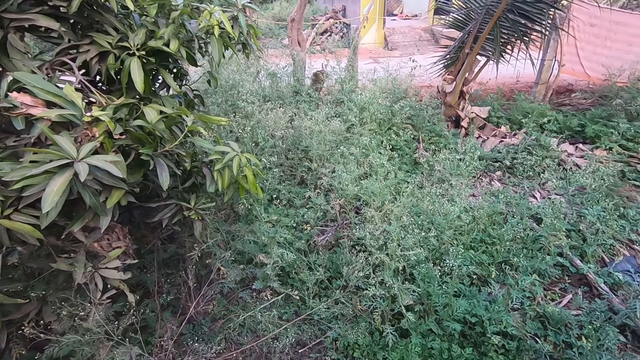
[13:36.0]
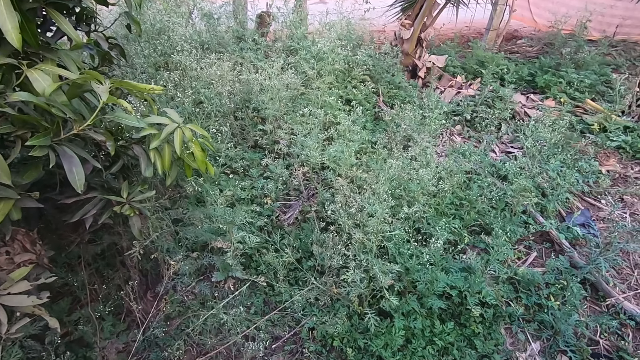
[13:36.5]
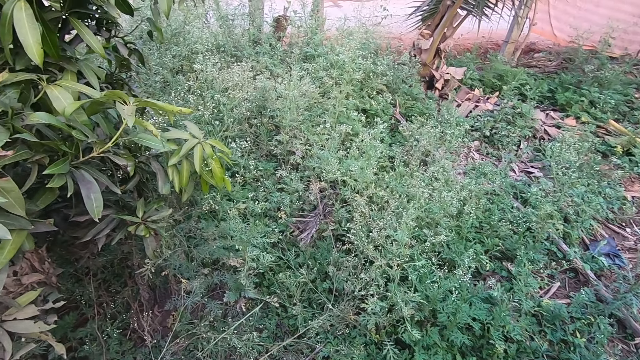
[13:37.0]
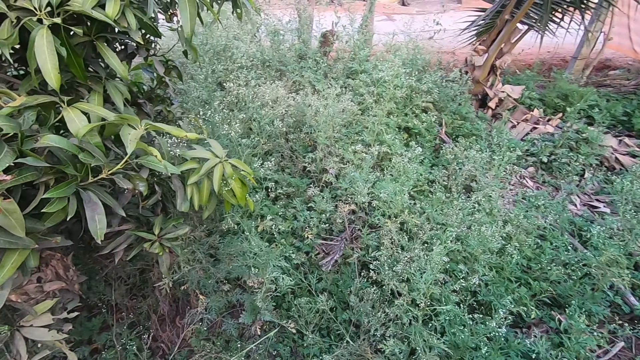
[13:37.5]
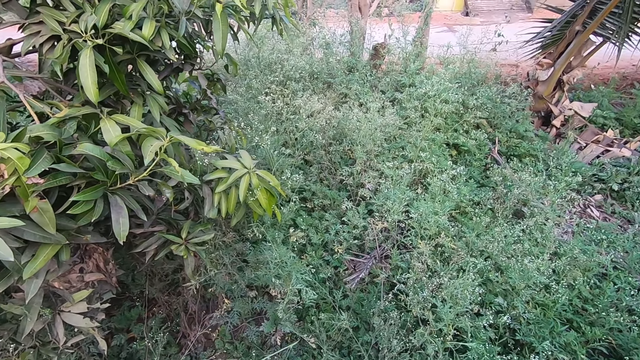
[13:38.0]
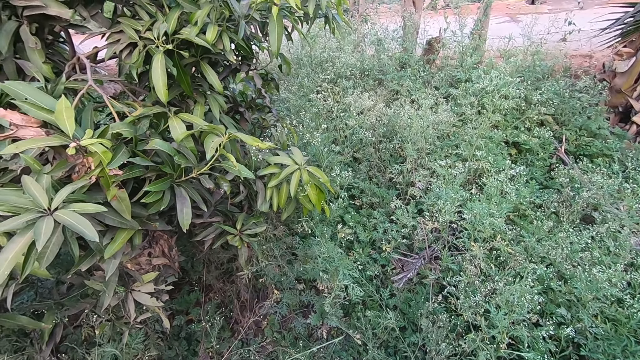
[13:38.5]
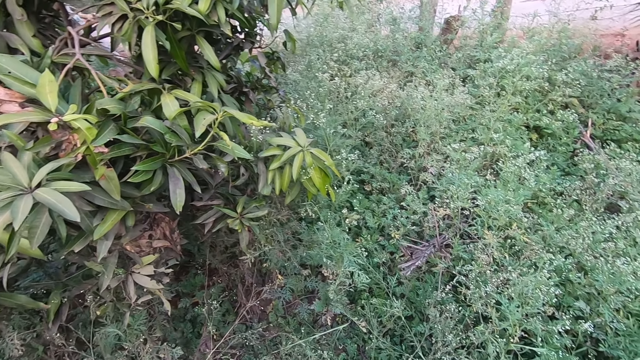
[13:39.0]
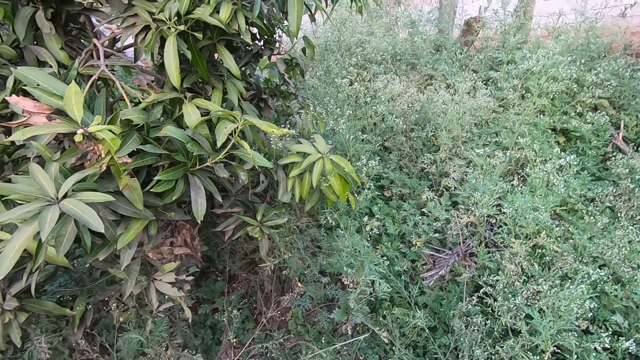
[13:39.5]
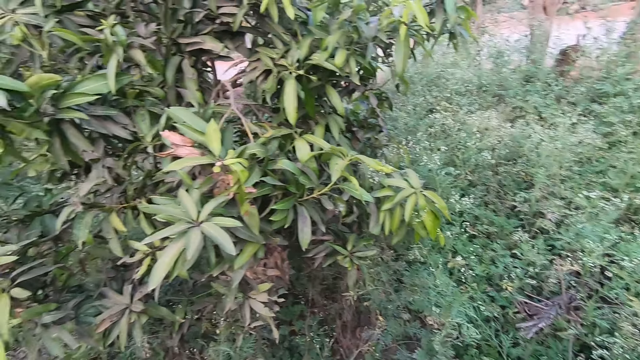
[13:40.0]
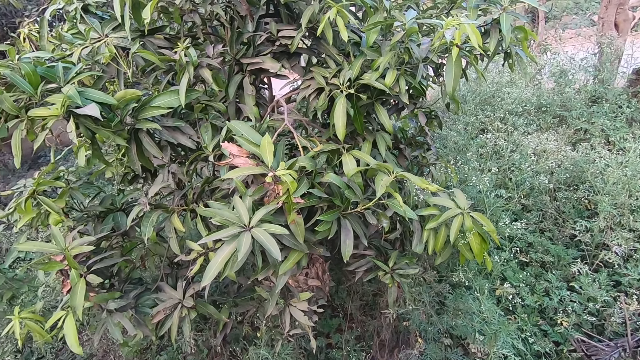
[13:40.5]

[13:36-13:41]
The camera wearer looks around the compound. They pause clearing the farmland.
